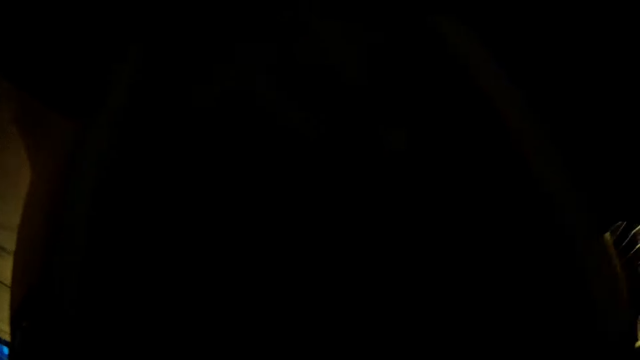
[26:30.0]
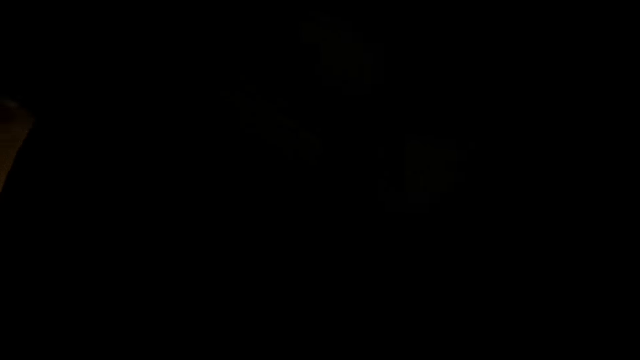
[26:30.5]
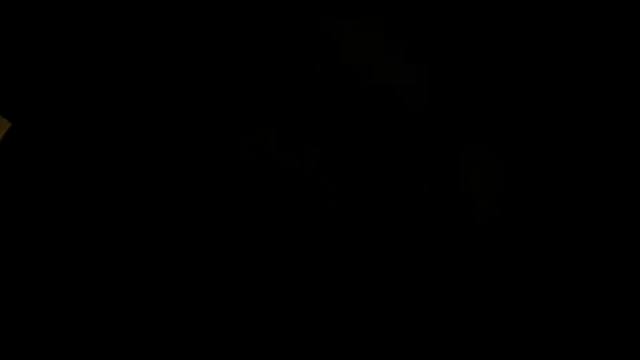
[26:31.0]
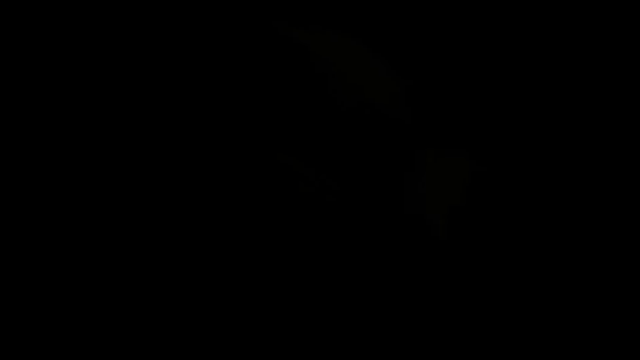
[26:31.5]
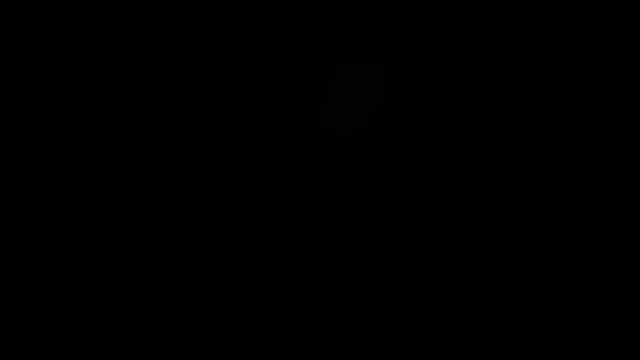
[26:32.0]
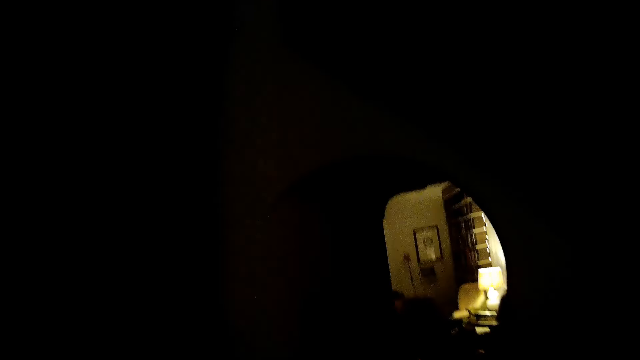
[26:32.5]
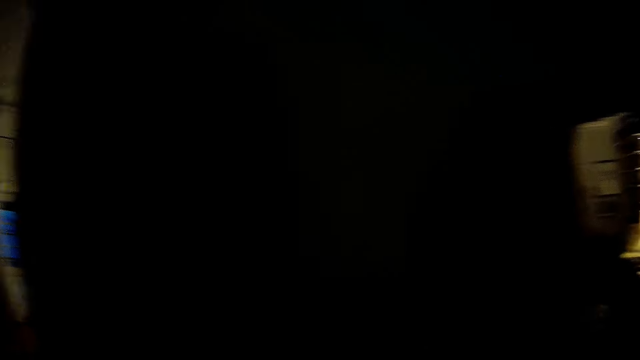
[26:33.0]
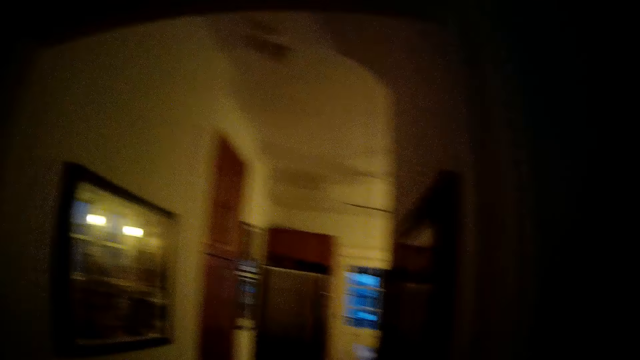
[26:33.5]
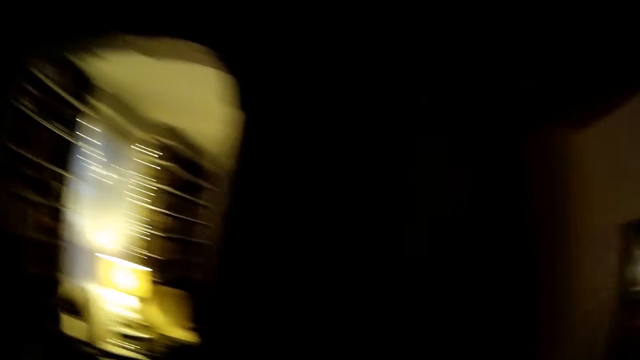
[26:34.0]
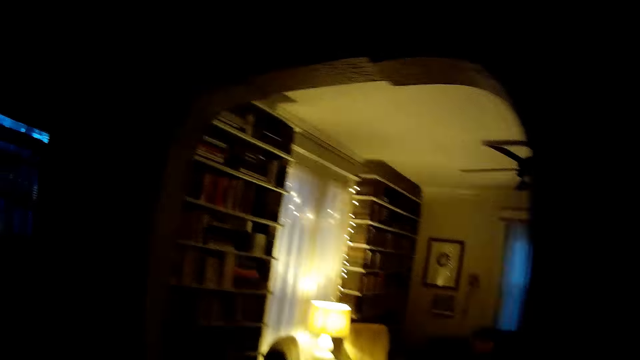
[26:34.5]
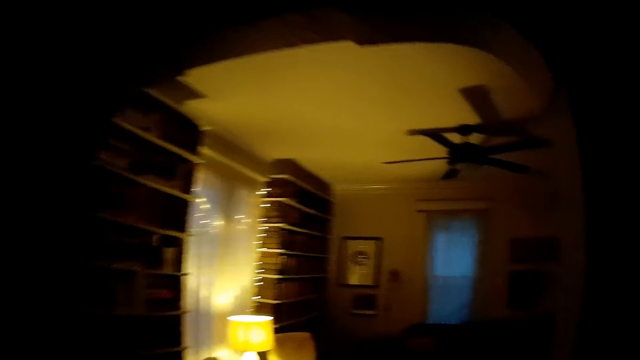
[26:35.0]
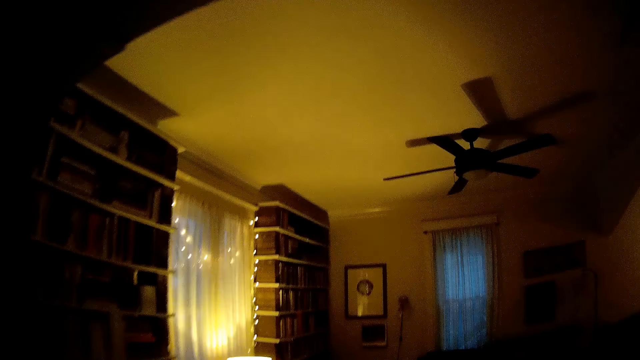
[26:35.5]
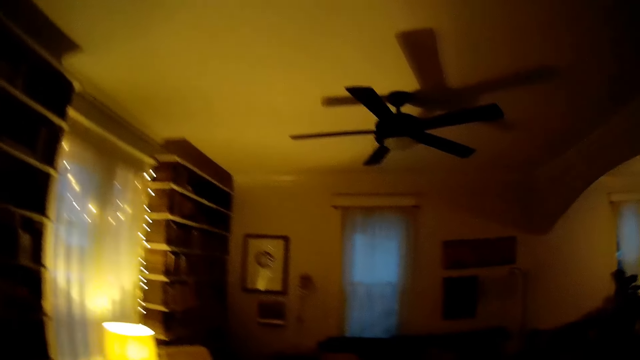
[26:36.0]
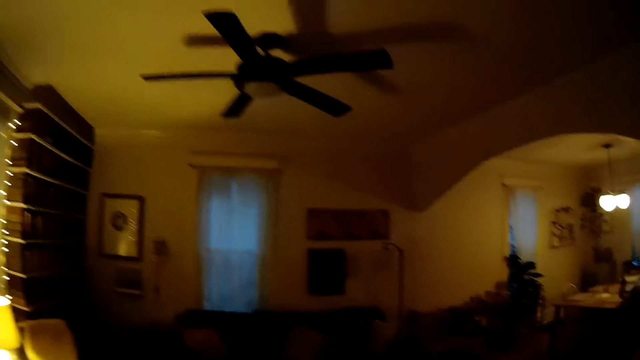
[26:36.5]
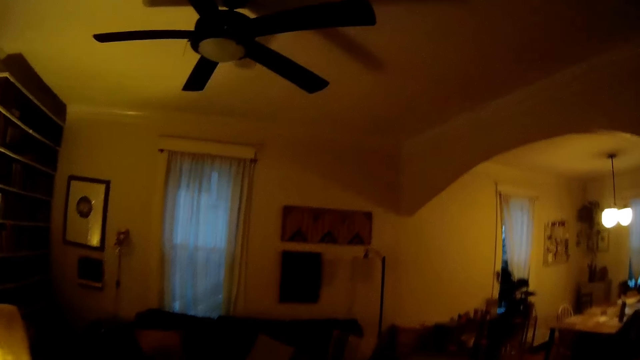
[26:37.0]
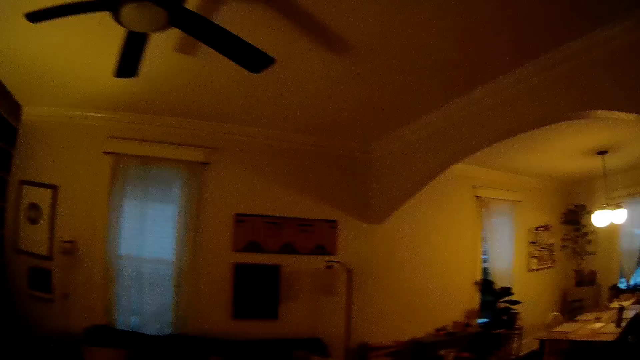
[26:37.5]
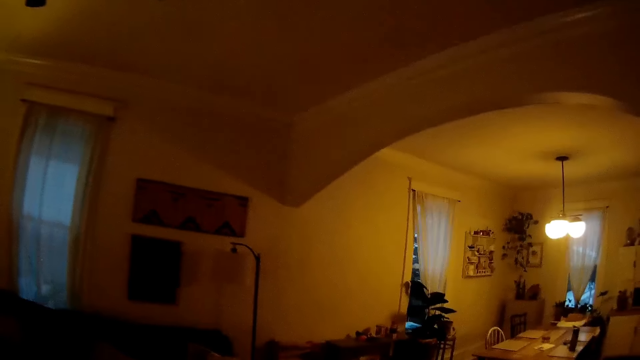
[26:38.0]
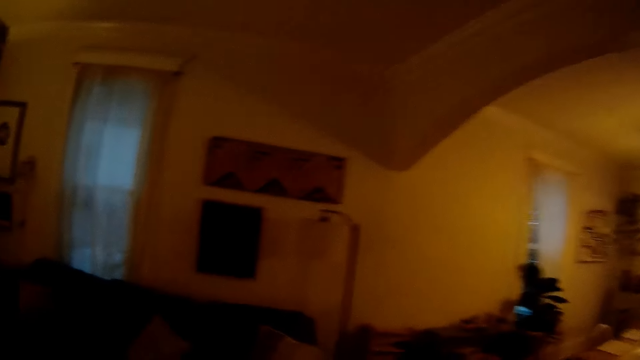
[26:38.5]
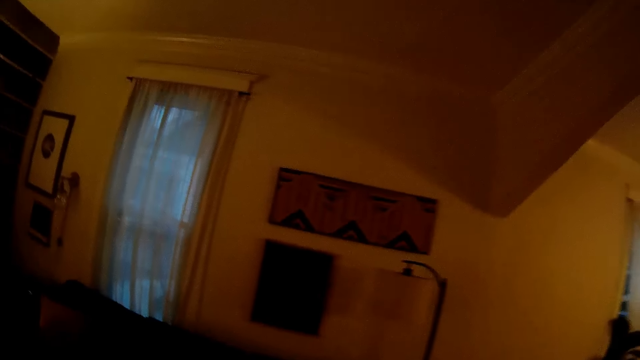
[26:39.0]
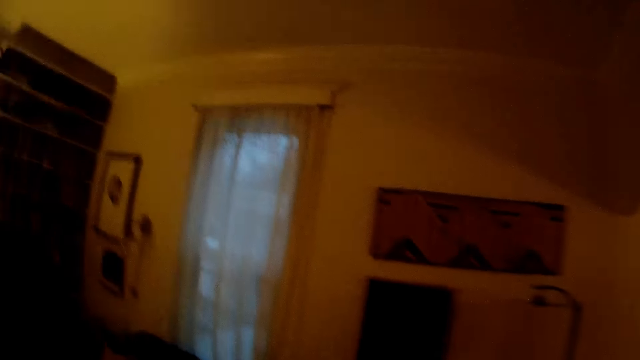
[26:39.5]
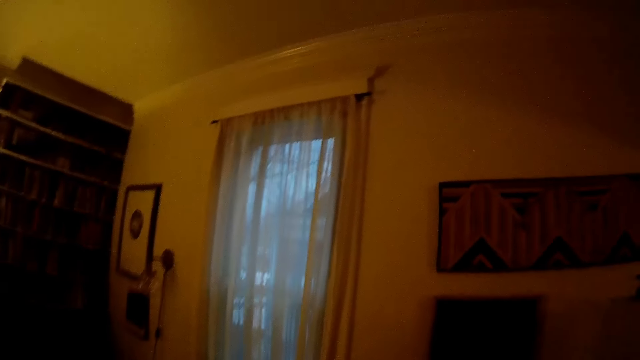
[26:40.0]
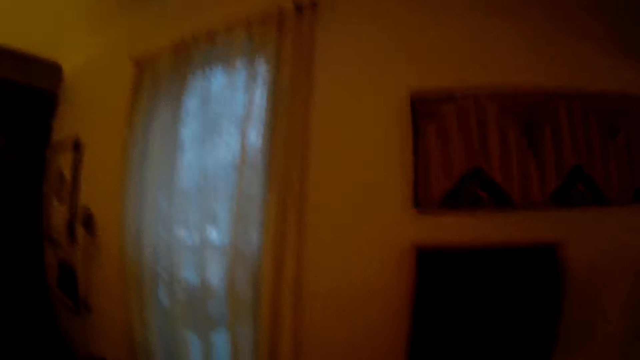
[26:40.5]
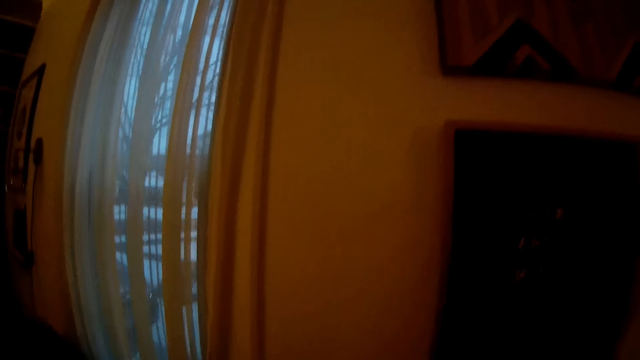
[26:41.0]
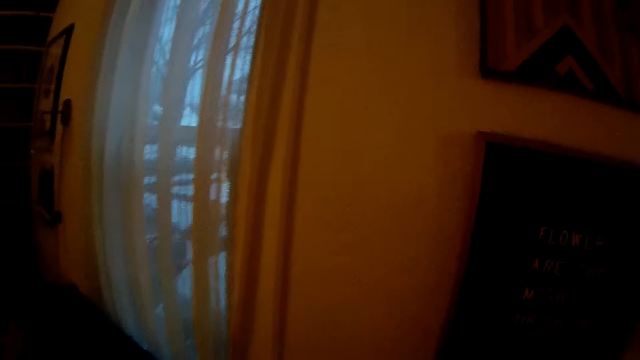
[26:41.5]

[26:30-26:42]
The camera wearer opens a door. They close the door. They walk around the living room.

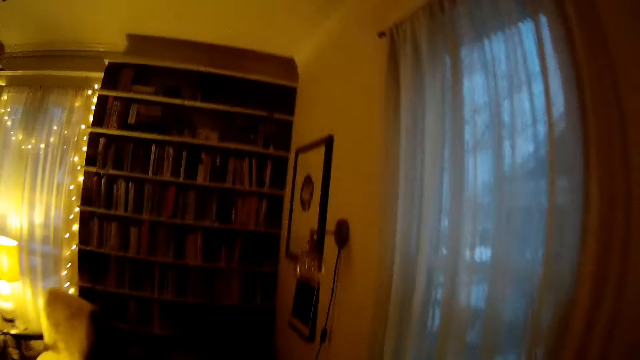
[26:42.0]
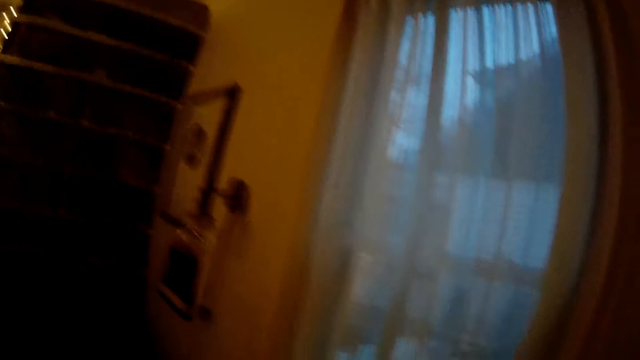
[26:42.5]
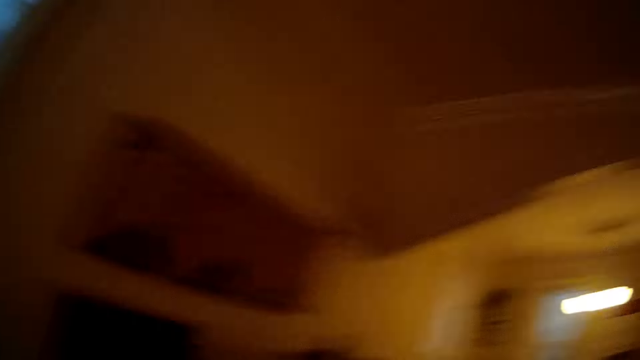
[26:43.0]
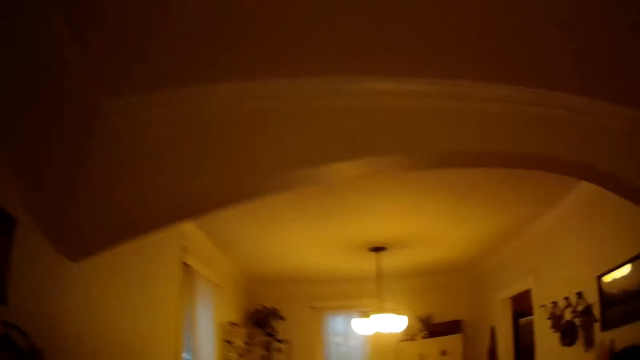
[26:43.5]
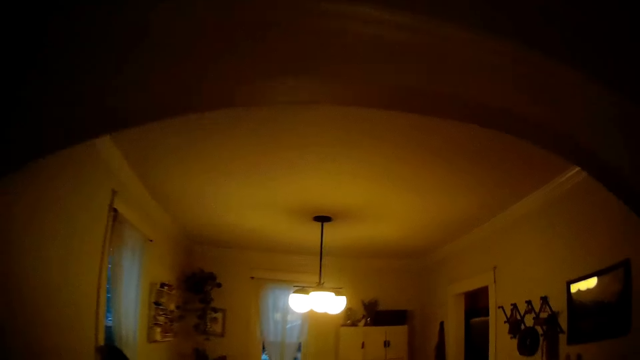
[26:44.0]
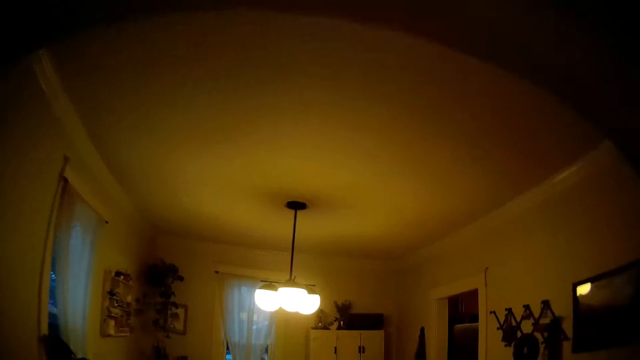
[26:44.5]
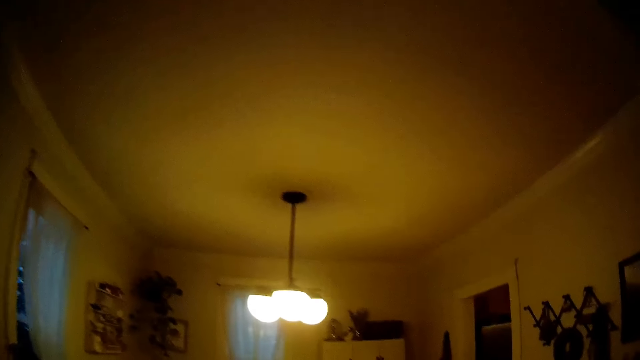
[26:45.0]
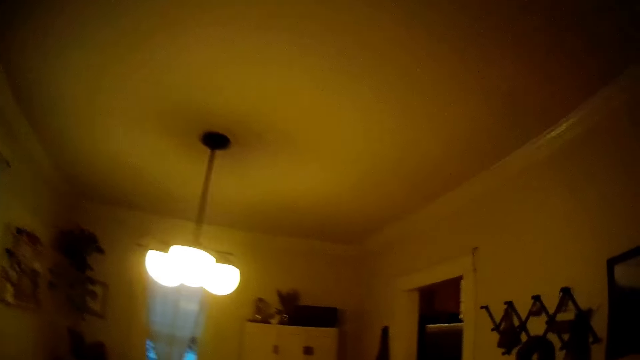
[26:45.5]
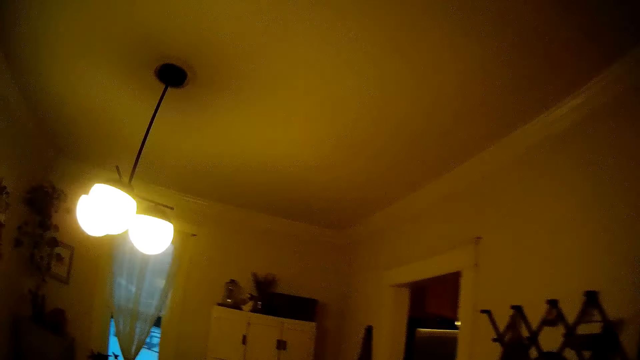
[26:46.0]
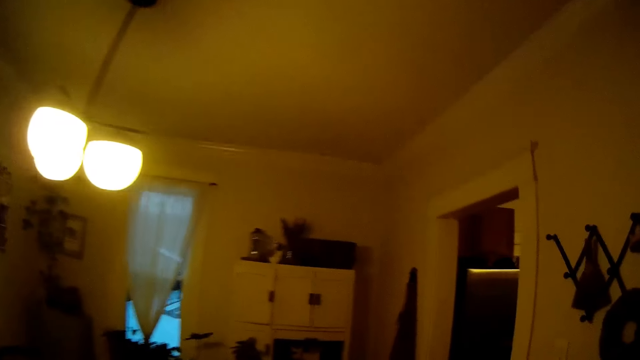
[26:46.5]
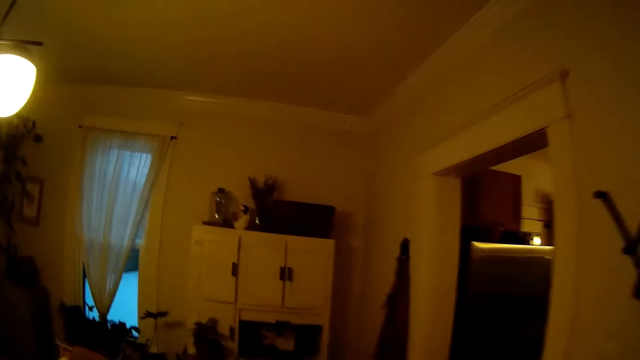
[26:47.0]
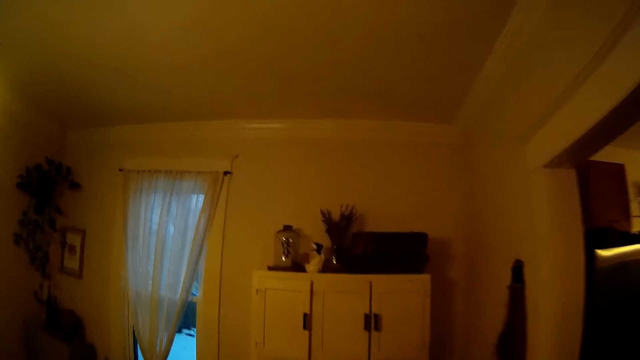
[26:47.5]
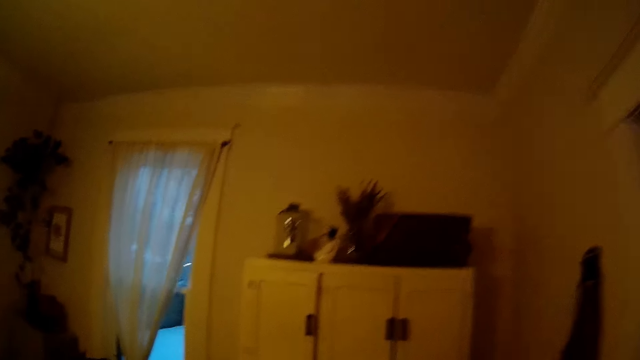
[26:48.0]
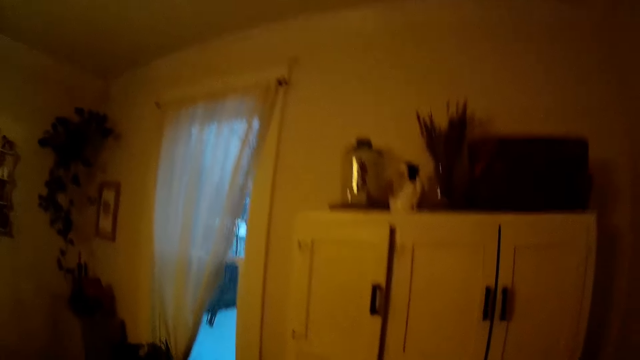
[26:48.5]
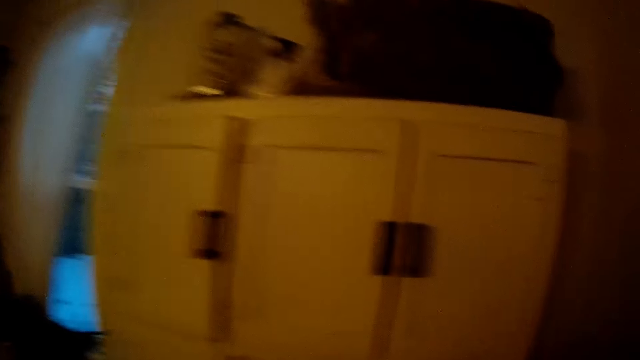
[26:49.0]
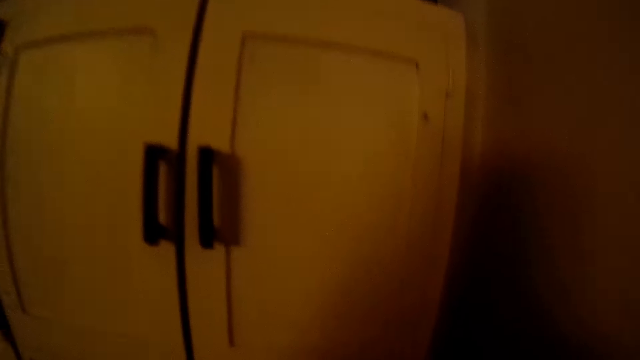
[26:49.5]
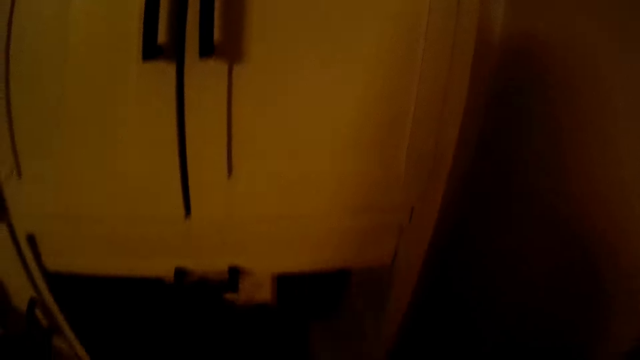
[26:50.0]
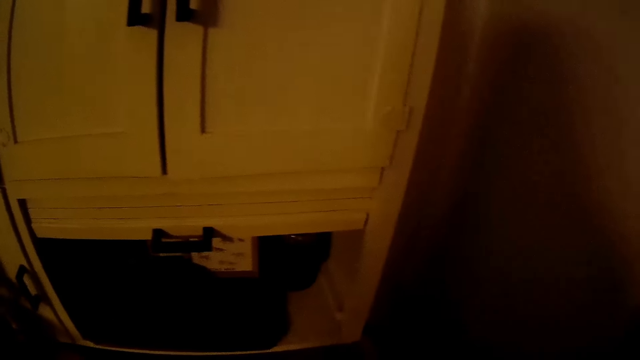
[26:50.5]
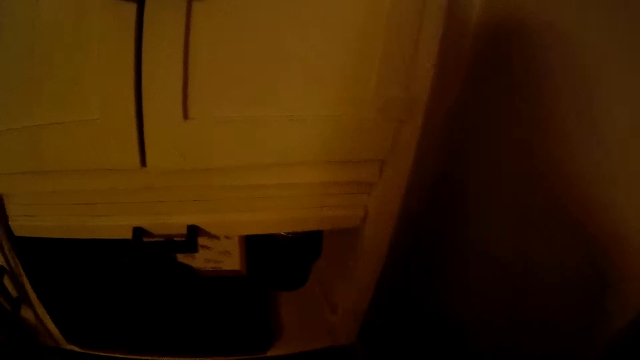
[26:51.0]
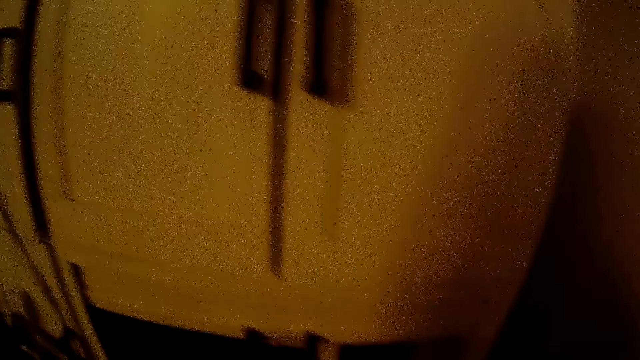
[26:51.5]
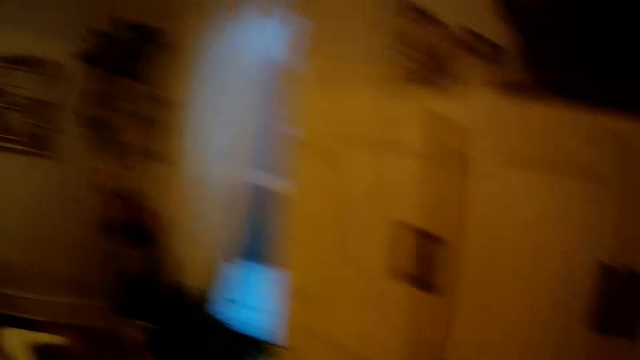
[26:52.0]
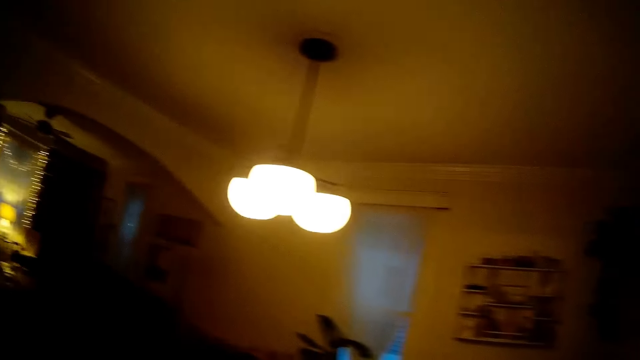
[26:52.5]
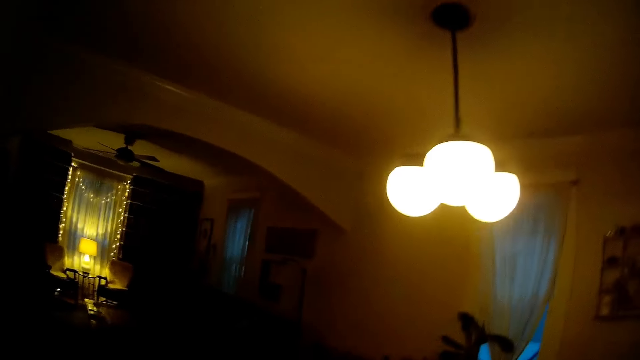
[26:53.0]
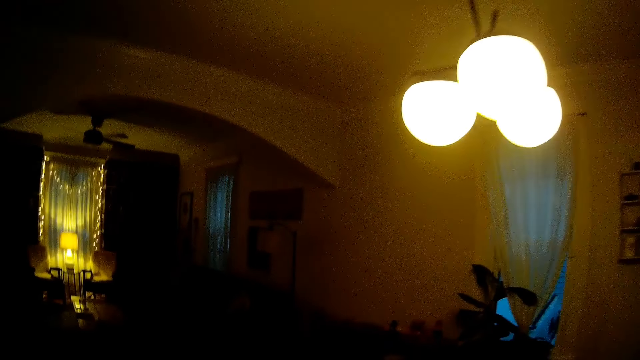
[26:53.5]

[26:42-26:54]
The camera wearer walks around the living room. They pull a drawer.
